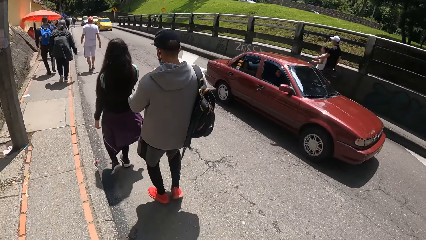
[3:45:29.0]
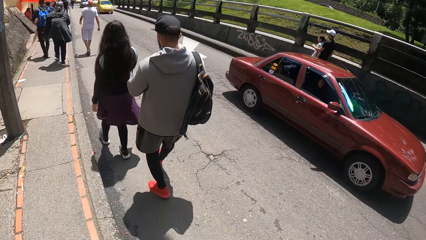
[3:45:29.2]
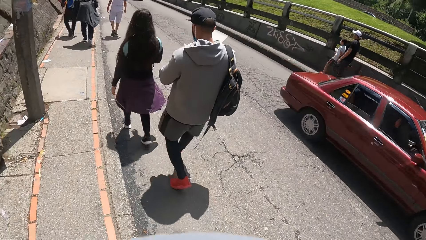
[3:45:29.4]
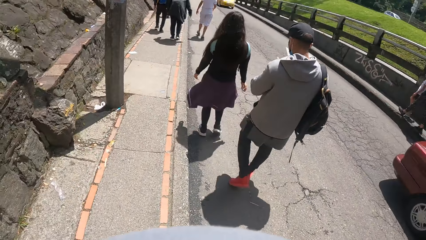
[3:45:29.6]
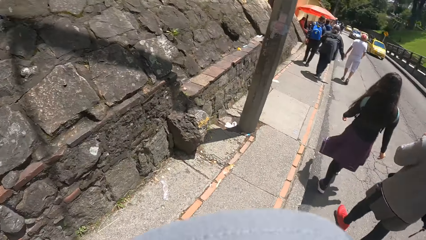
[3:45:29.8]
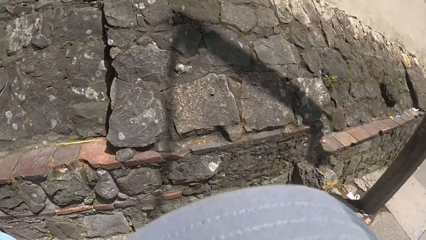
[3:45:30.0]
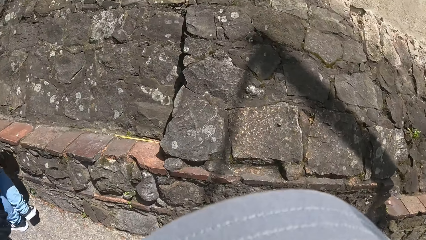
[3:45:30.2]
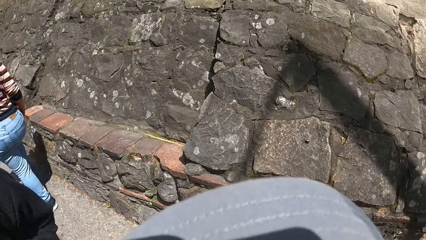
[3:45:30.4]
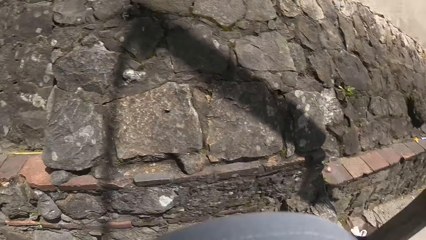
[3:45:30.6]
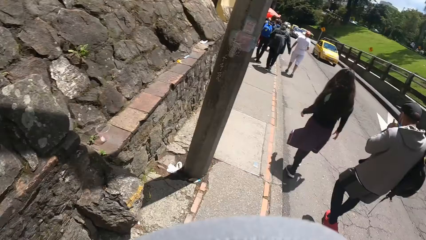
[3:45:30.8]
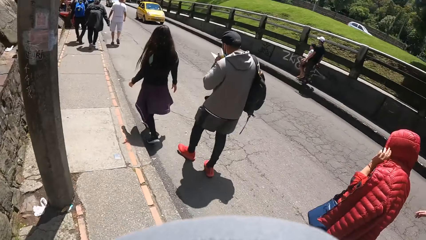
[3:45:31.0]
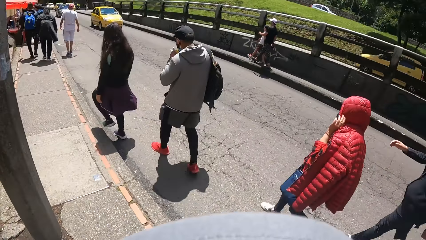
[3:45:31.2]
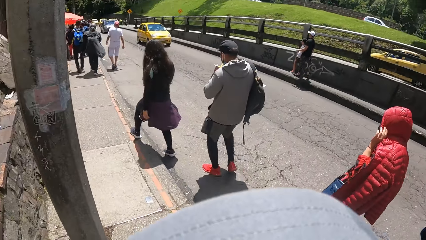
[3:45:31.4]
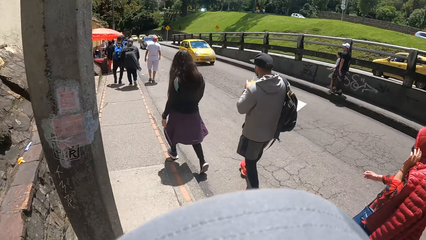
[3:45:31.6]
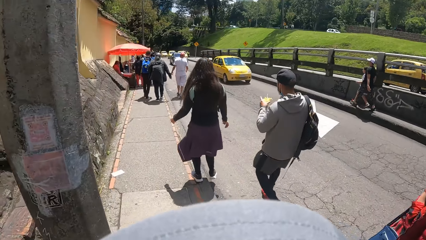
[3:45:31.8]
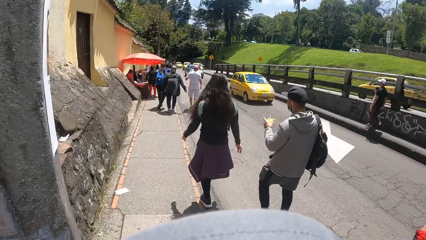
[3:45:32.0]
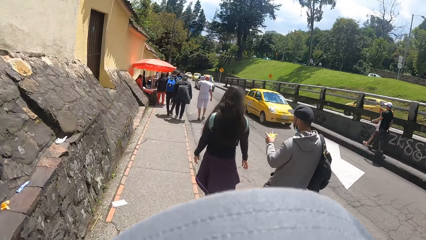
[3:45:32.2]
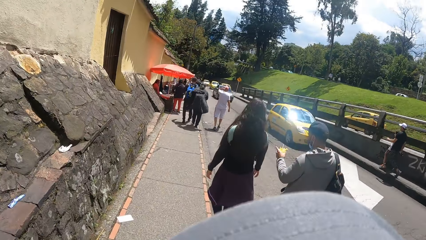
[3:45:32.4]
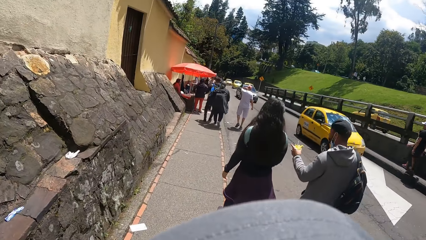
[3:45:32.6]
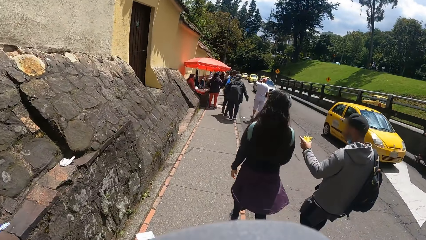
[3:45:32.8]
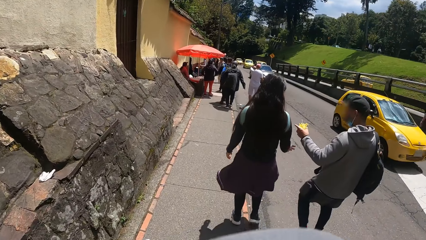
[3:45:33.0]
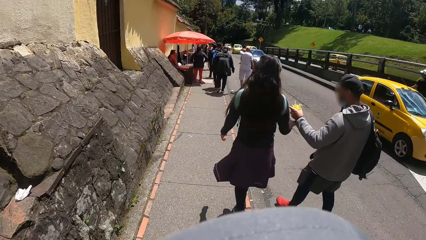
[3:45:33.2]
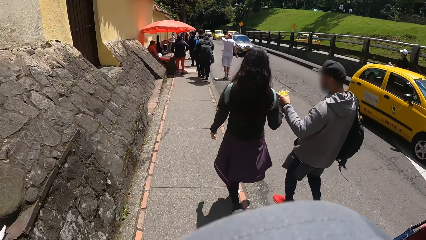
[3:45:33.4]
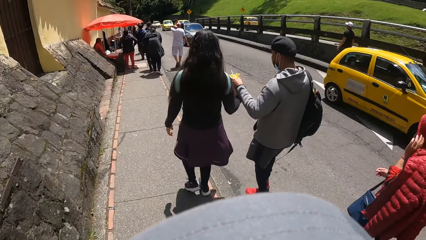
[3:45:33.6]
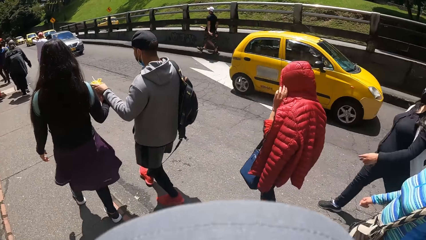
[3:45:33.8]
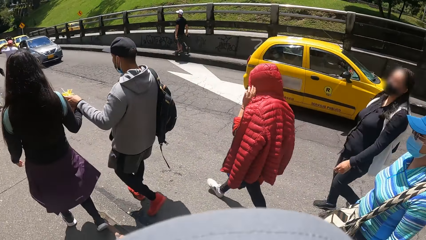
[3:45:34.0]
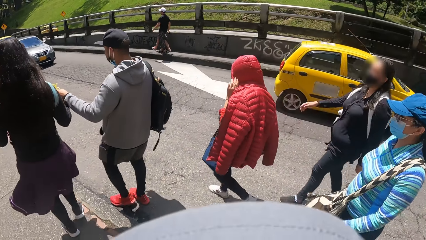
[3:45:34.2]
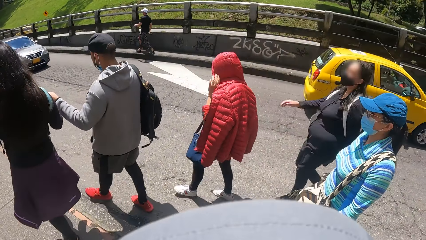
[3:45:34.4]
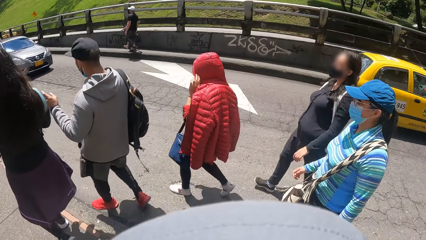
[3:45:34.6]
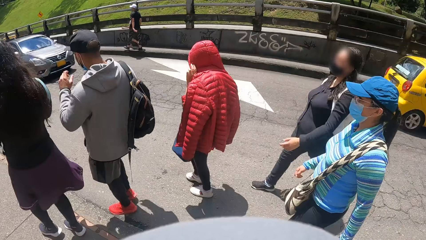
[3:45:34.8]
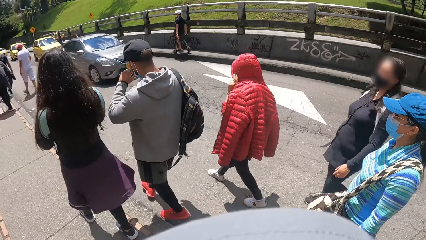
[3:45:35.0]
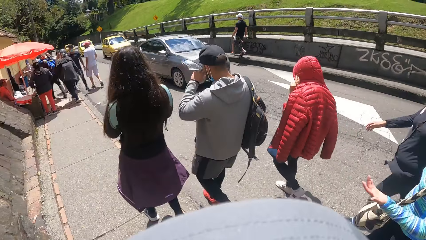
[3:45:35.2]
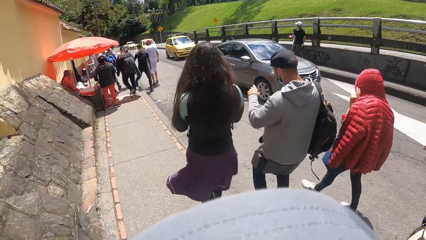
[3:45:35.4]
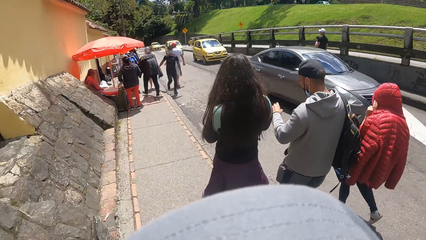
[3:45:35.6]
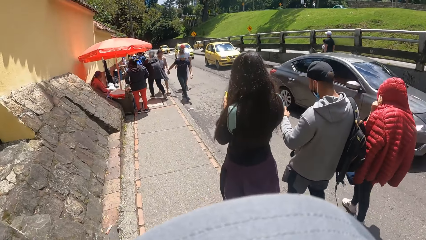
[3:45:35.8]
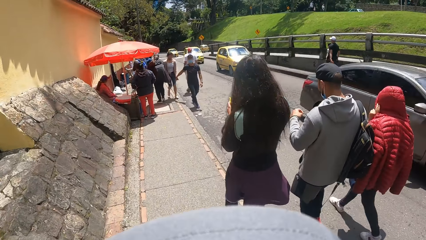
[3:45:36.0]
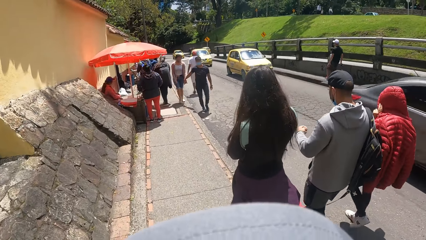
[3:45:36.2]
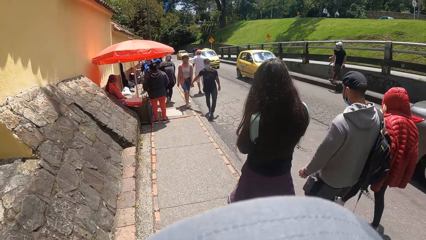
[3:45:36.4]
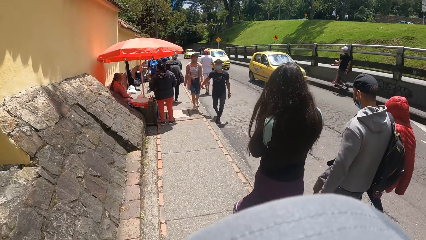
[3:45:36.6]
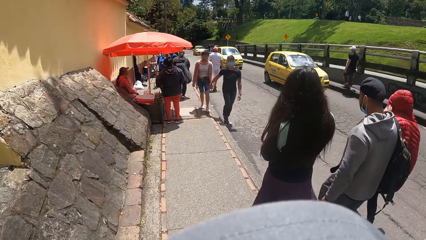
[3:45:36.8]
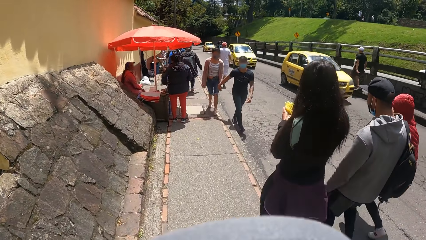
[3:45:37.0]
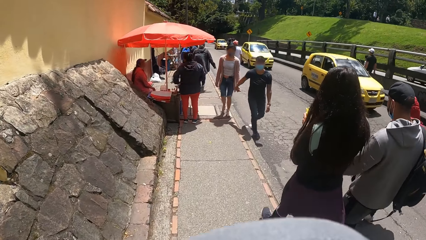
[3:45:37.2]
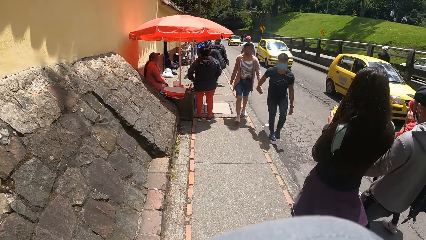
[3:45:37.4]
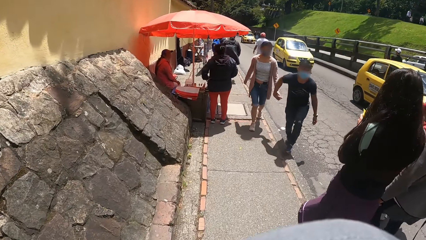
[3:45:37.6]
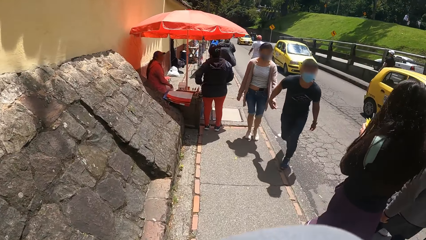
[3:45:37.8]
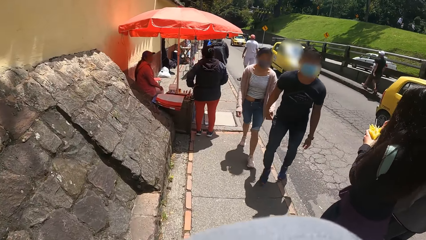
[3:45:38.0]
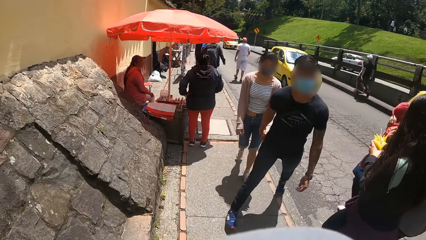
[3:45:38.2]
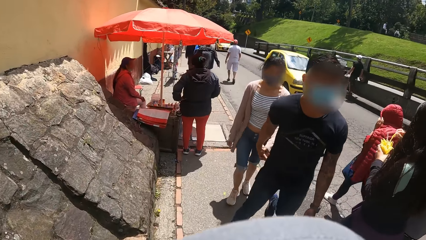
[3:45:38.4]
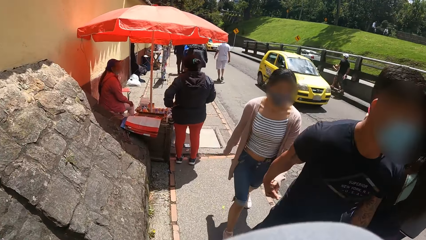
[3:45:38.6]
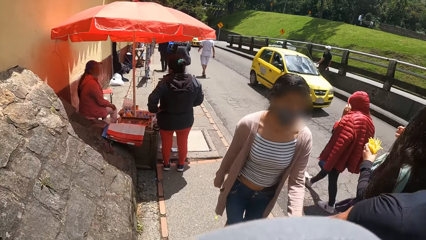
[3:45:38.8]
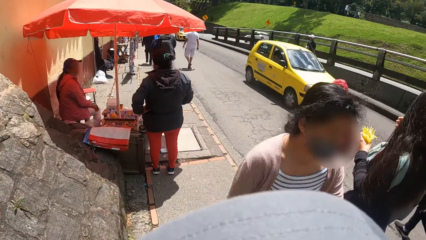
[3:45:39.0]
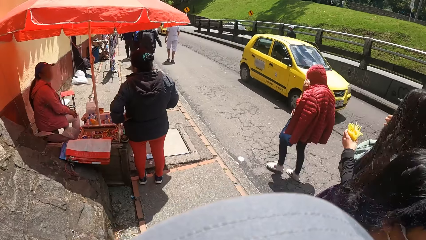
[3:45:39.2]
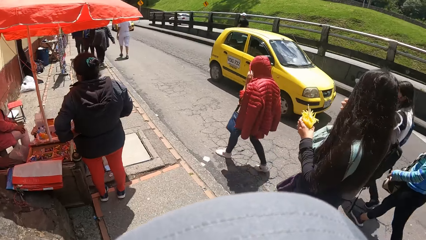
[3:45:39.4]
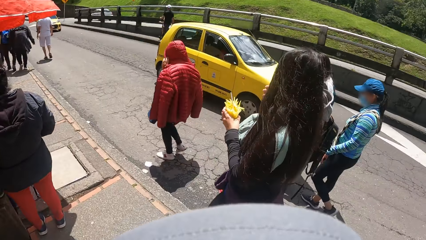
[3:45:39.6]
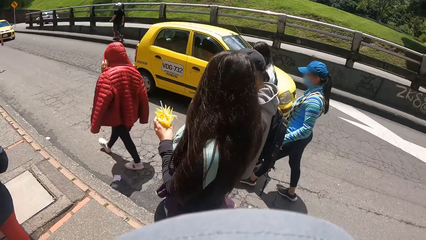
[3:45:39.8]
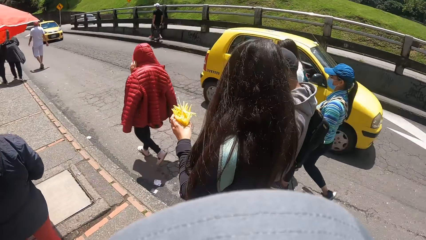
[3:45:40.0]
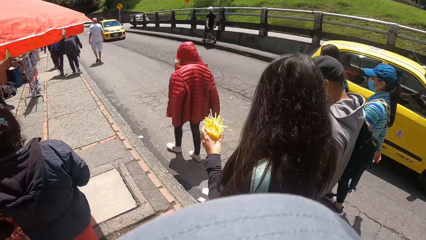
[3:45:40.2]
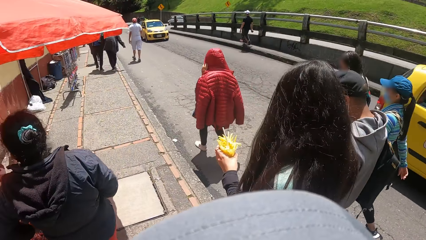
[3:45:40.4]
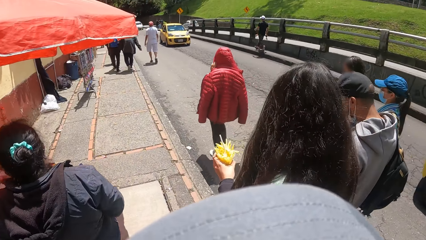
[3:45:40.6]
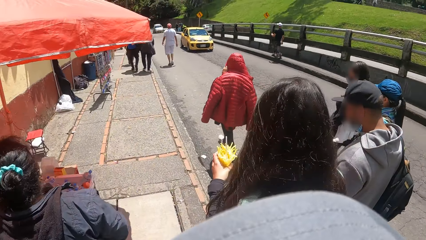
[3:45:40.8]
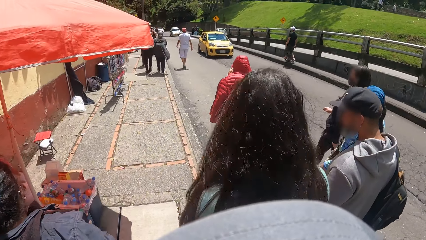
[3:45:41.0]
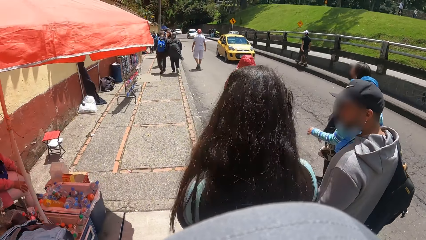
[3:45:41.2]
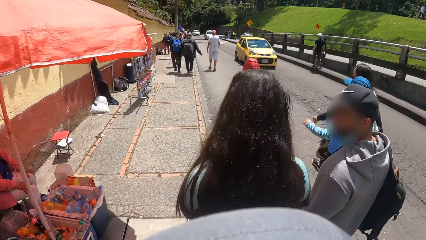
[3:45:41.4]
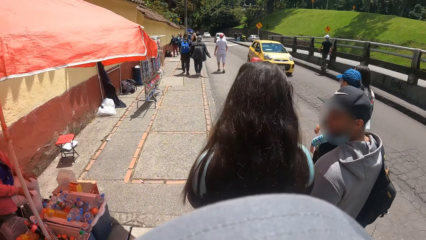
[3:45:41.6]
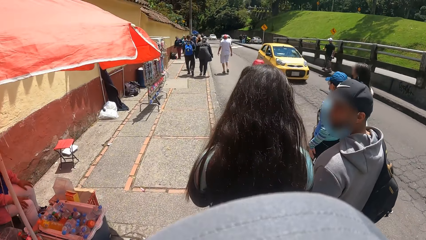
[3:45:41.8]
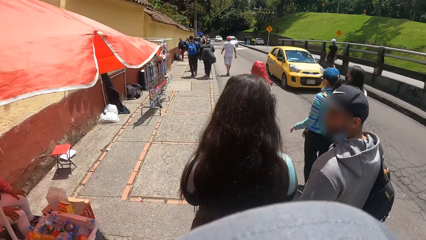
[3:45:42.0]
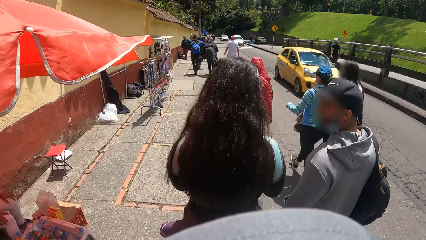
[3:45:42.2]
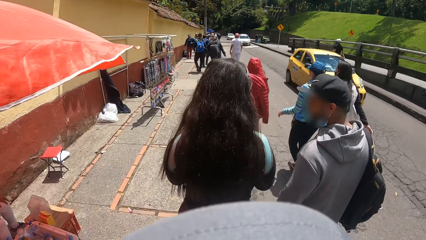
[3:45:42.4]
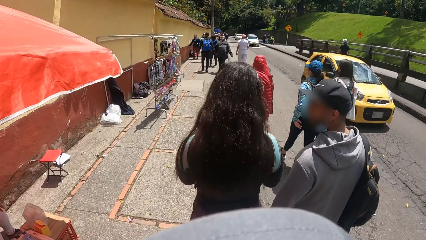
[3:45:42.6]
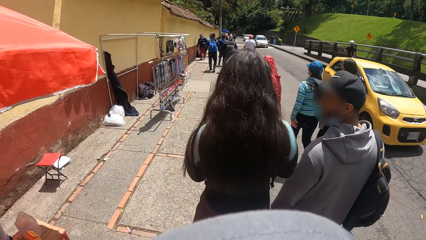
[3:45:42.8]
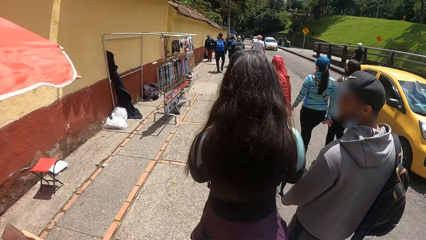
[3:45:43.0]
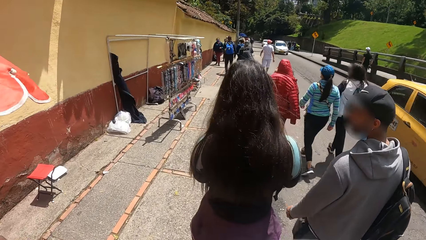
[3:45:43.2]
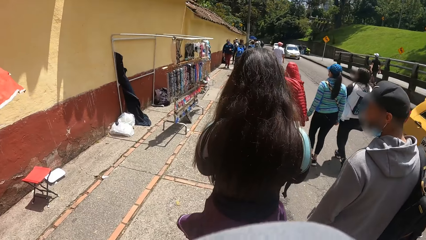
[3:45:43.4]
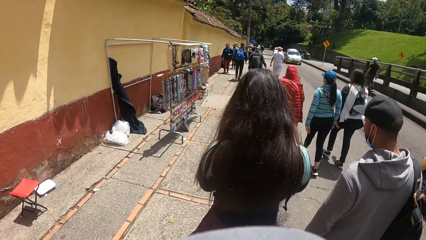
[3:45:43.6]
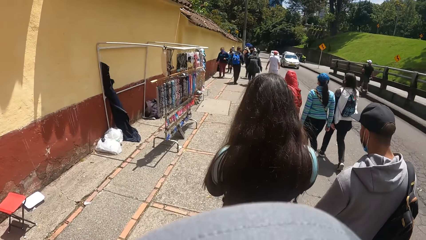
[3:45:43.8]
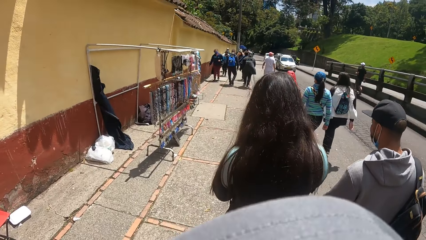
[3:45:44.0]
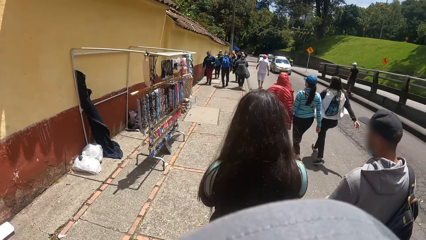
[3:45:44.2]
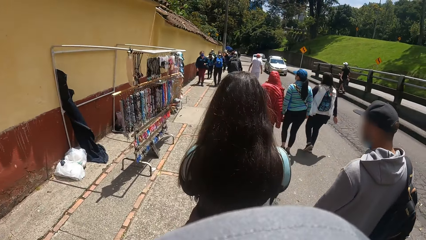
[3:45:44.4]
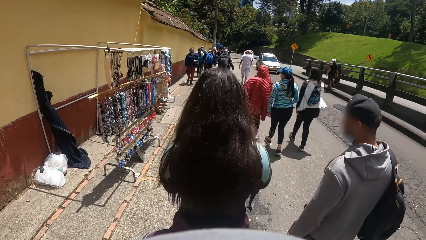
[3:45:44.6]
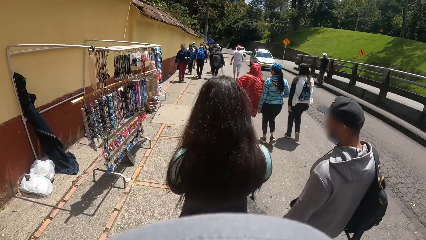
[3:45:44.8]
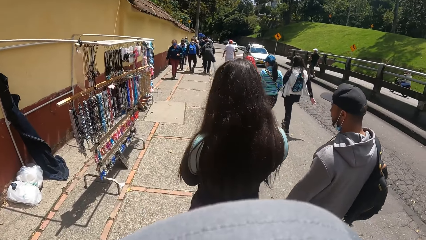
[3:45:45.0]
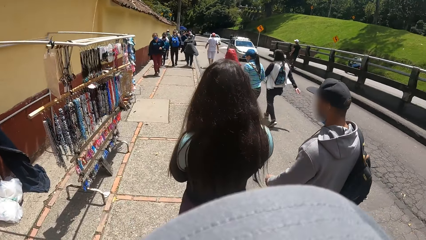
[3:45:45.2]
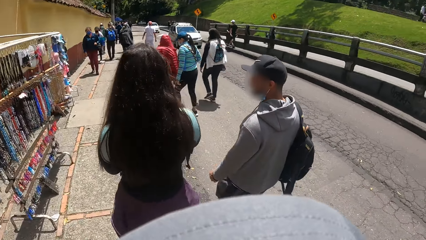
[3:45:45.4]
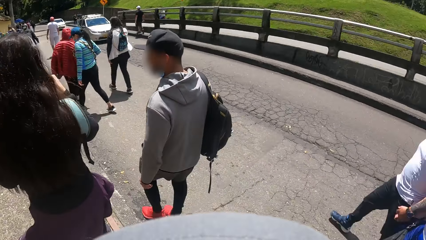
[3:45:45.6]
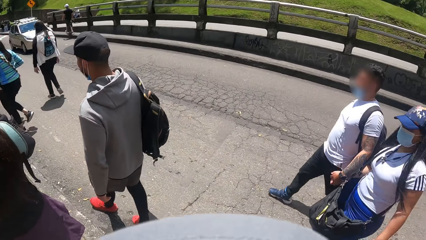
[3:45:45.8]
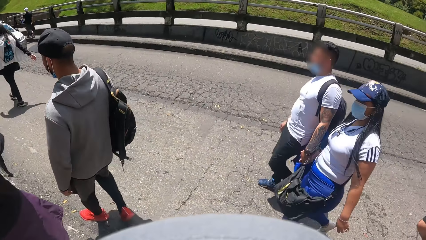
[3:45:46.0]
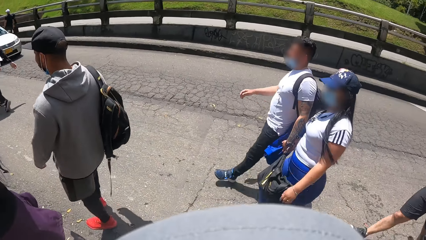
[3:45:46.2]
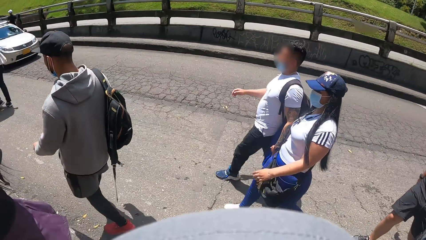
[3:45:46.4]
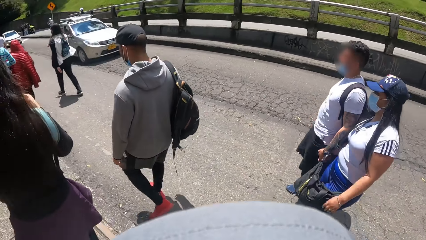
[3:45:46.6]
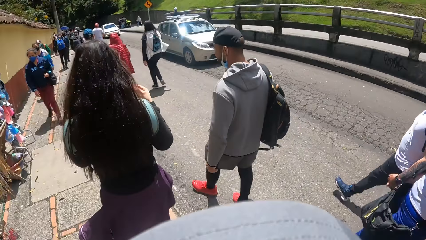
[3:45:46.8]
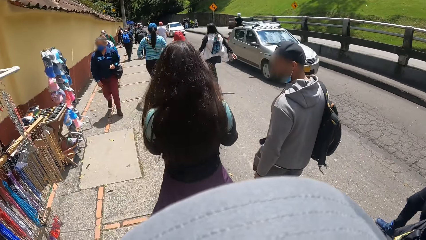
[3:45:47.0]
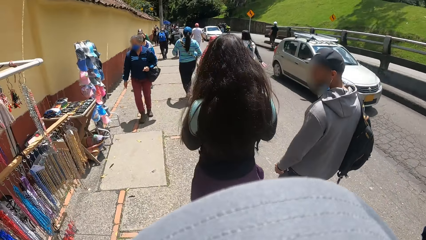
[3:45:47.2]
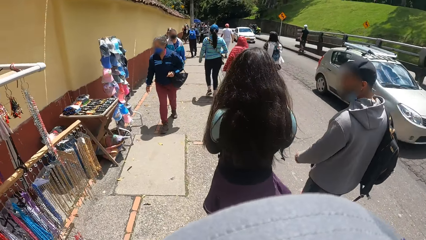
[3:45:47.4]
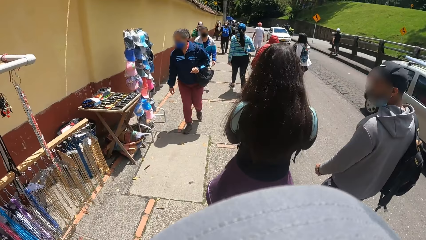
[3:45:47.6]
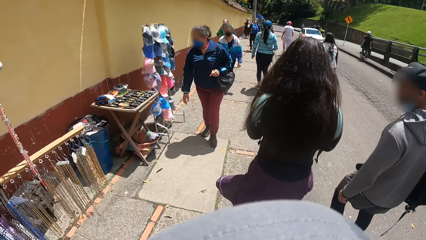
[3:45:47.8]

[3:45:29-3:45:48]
The camera wearer turns left. They turn right. They turn right again.
